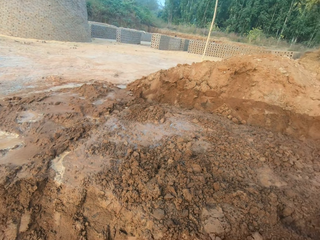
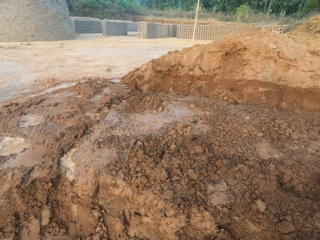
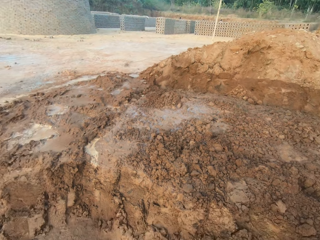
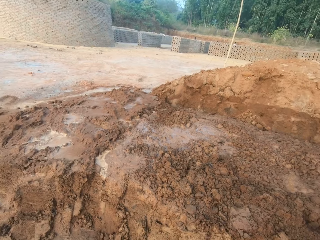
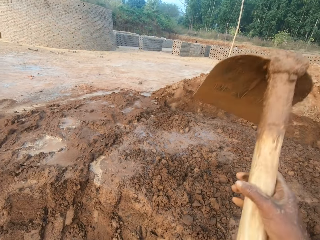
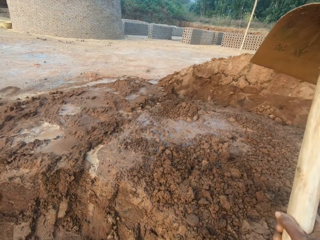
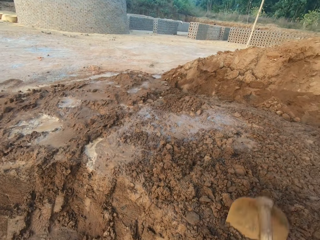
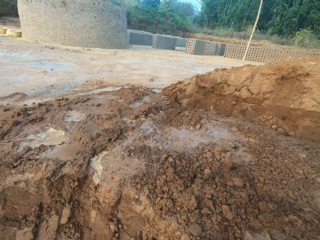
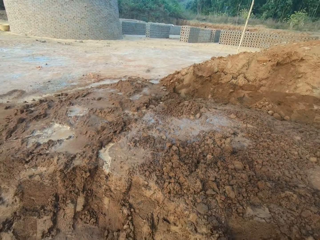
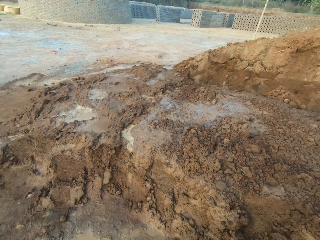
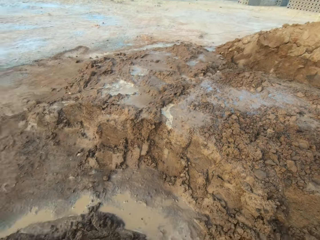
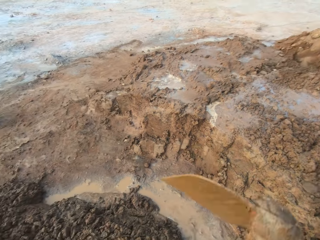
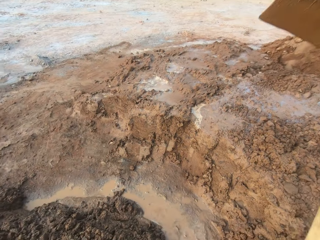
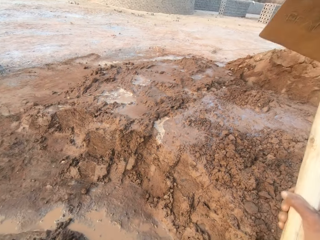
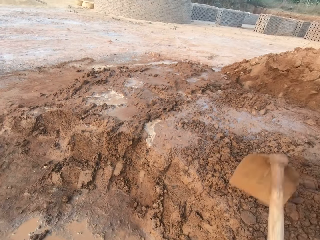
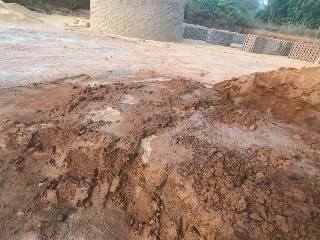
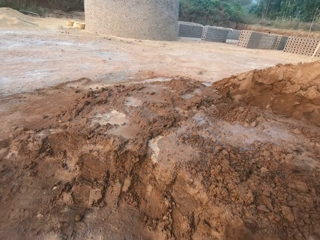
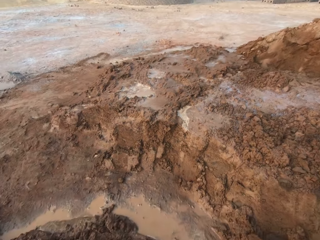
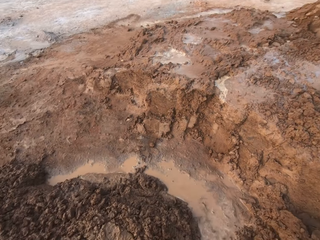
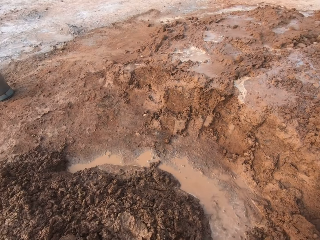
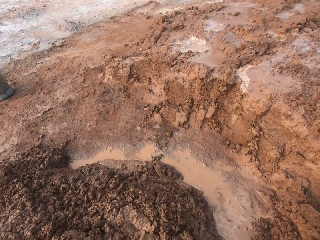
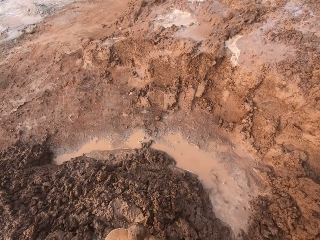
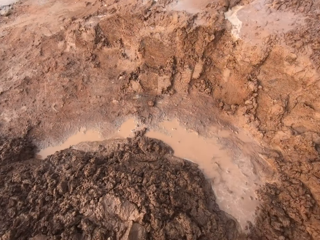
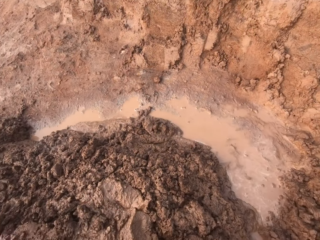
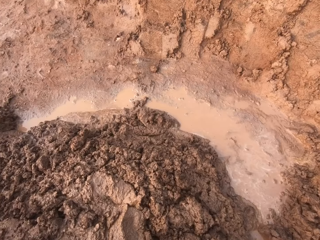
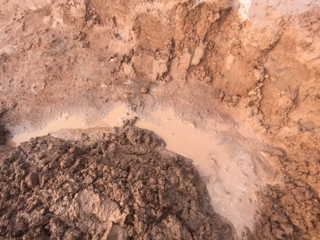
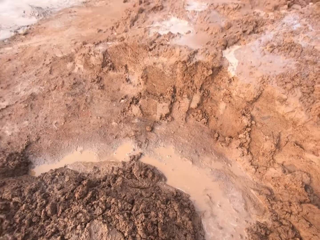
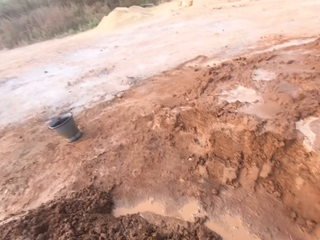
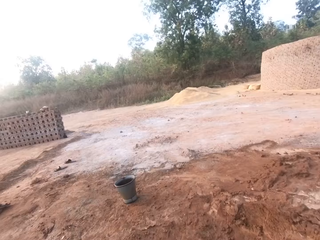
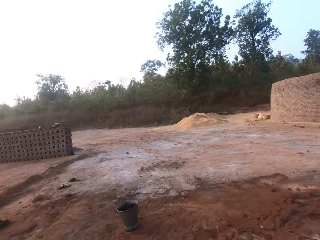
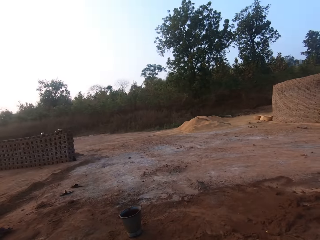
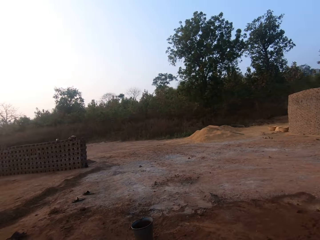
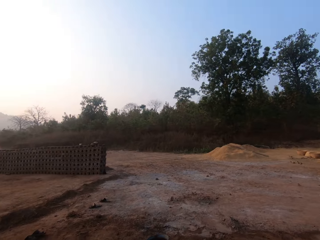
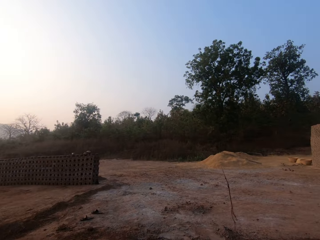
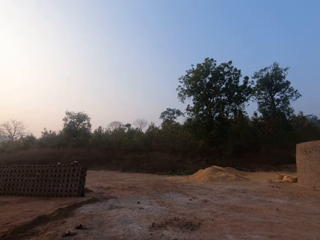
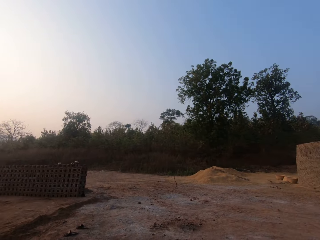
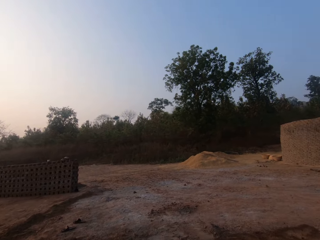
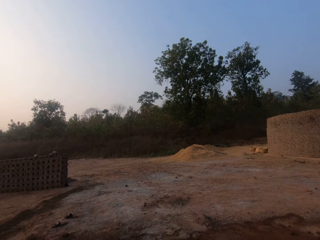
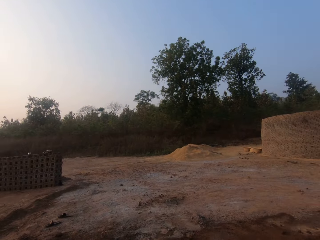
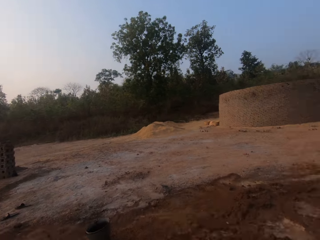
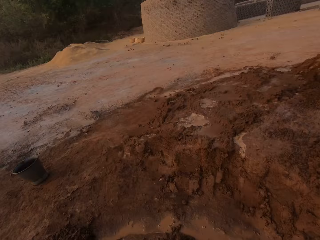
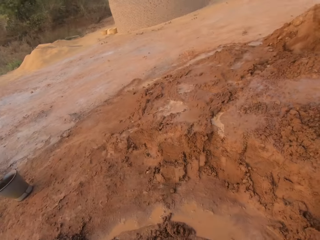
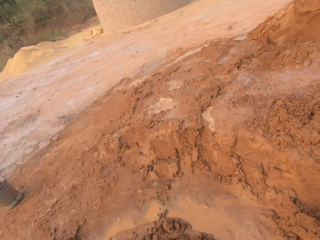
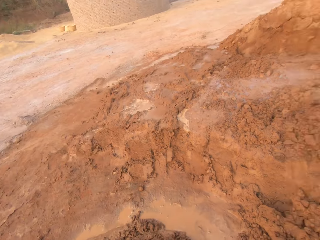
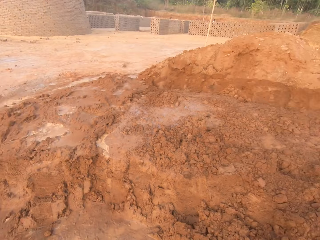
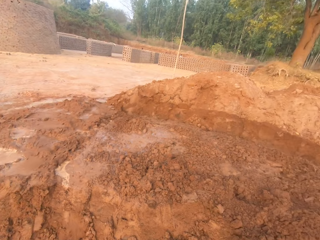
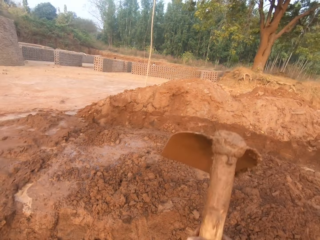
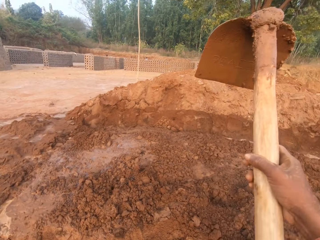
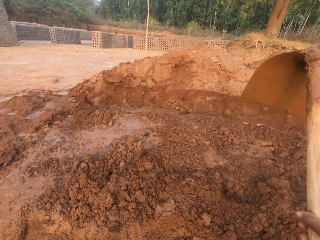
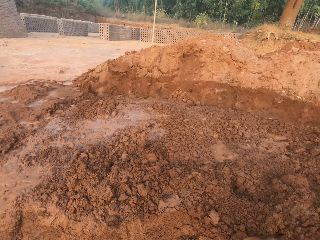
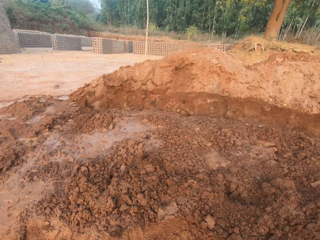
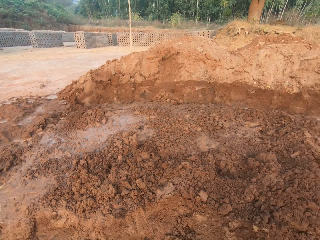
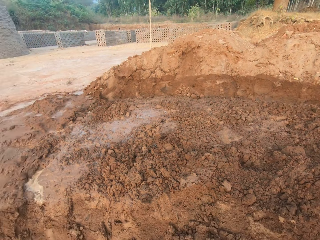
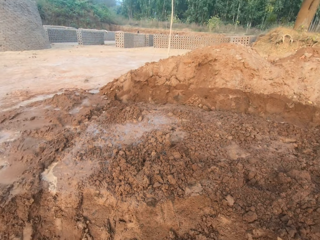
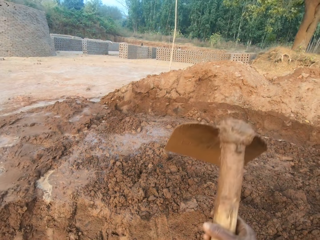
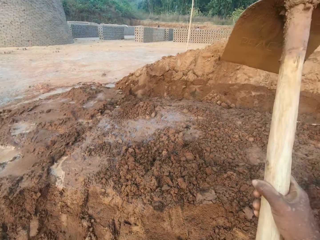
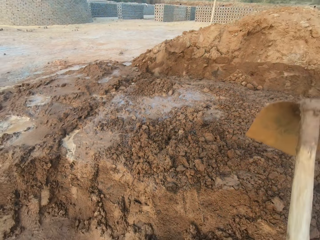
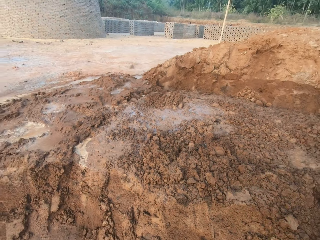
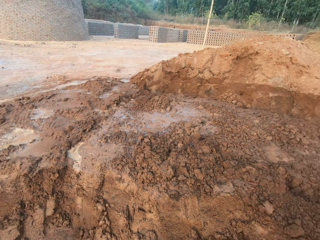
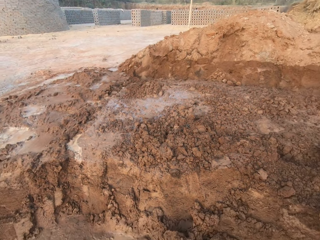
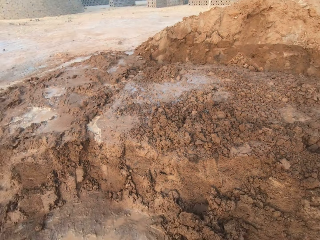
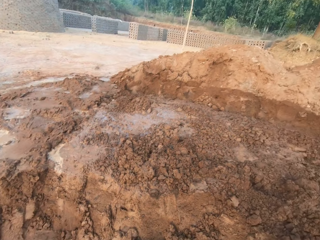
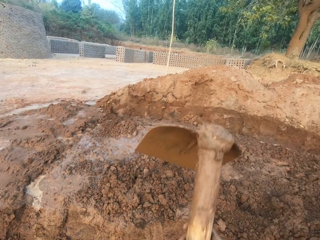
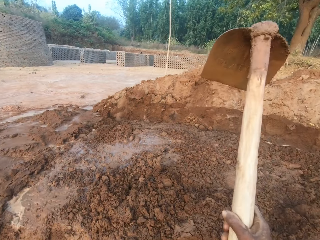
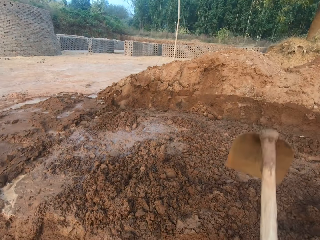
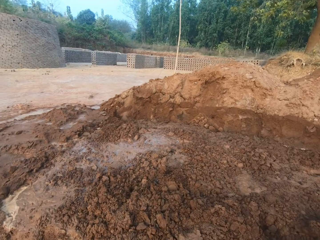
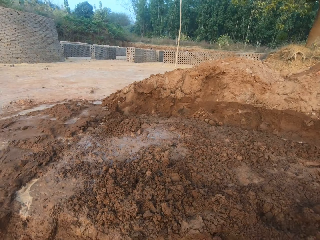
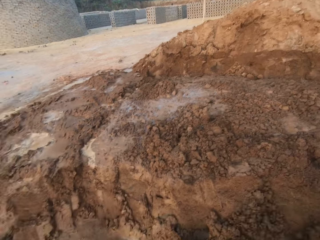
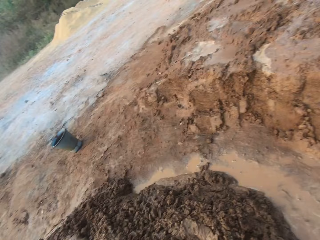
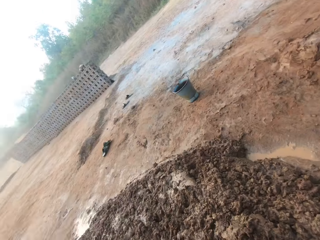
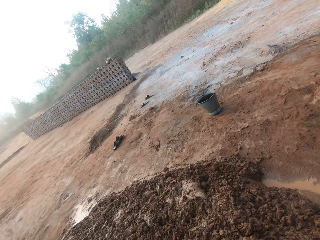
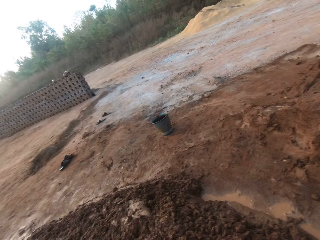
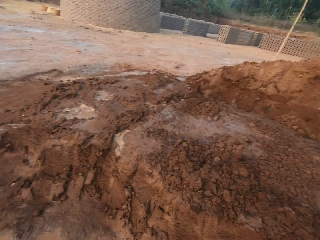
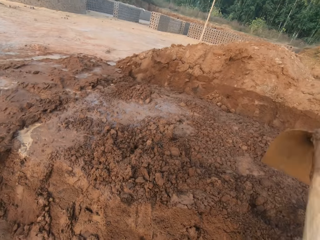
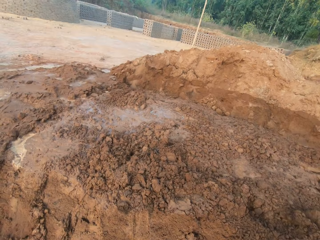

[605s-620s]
The camera wearer digs the ground with a hoe in both hands.

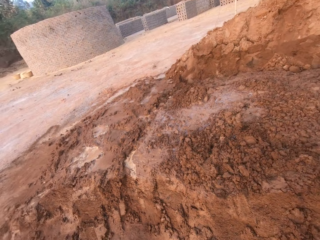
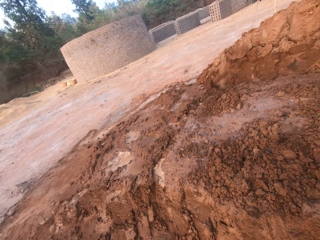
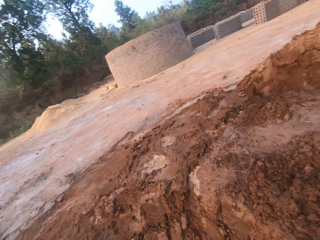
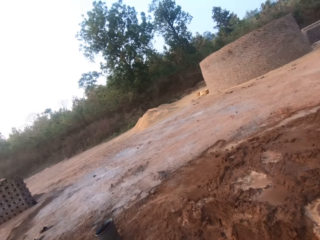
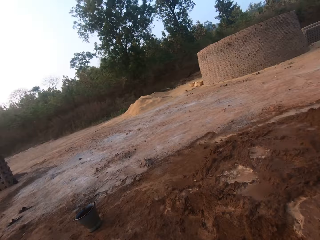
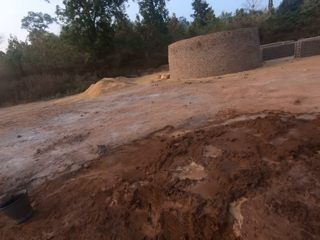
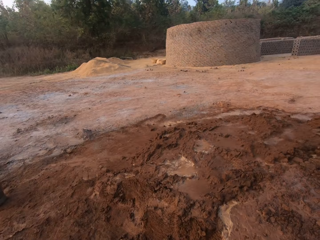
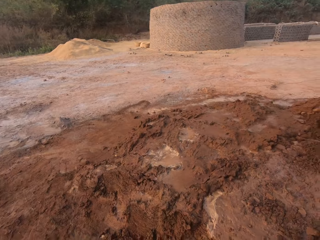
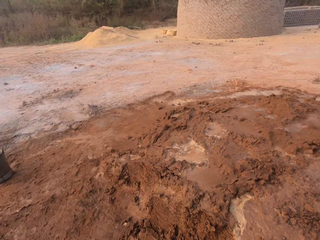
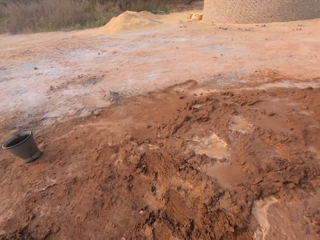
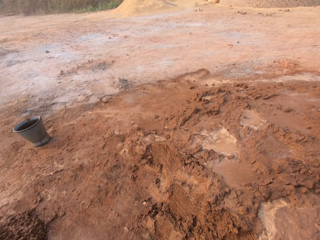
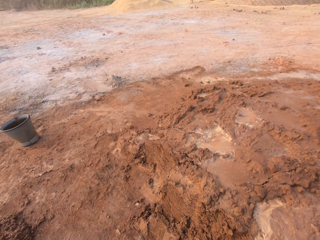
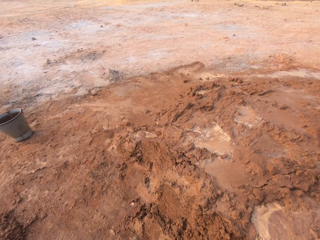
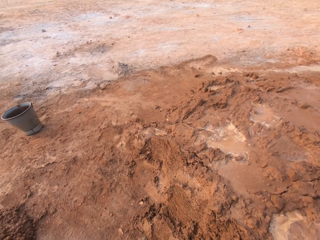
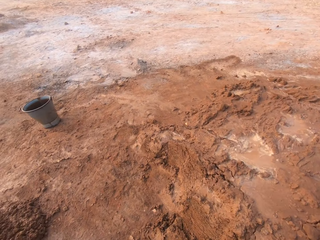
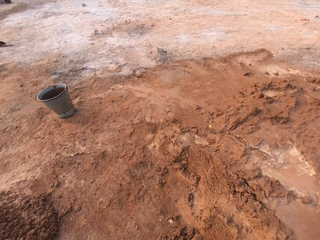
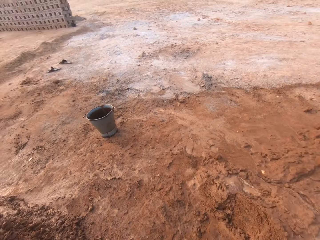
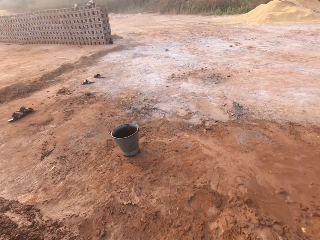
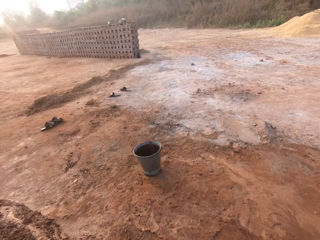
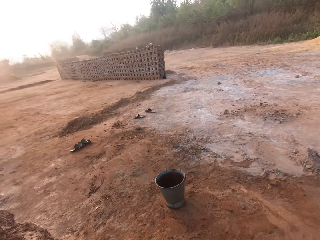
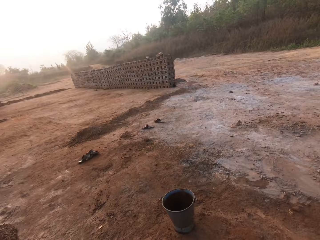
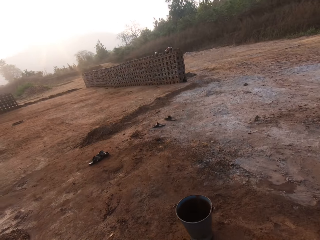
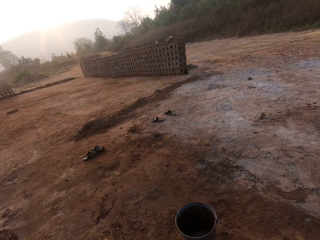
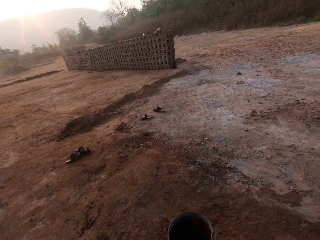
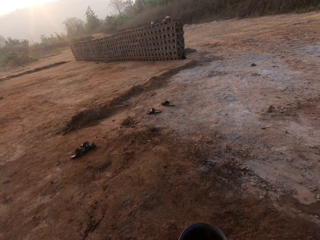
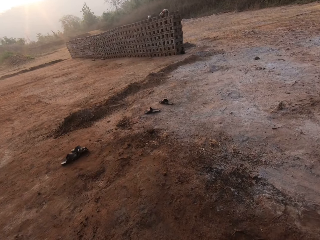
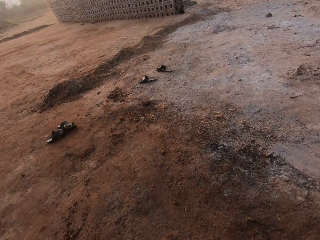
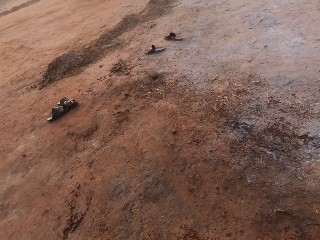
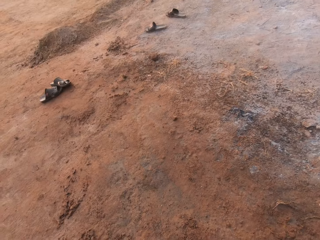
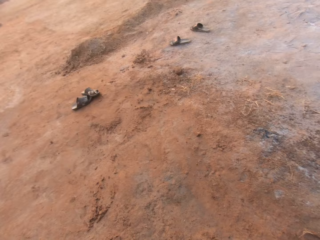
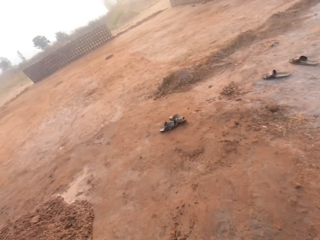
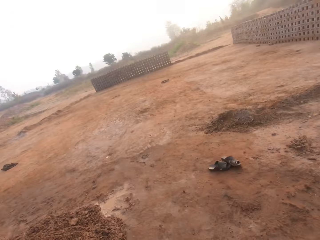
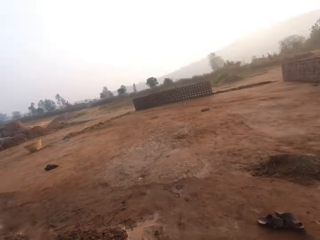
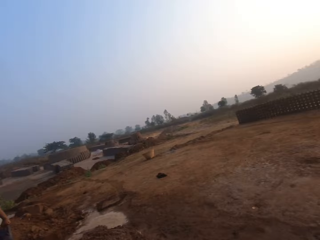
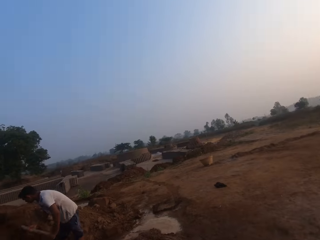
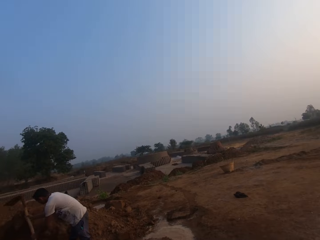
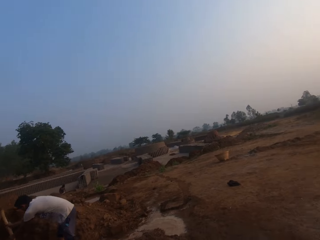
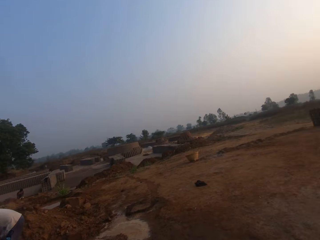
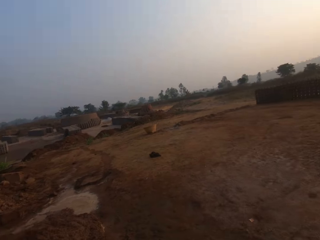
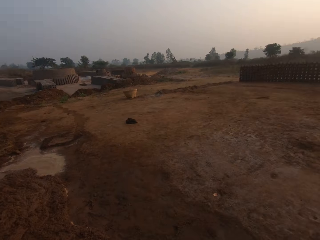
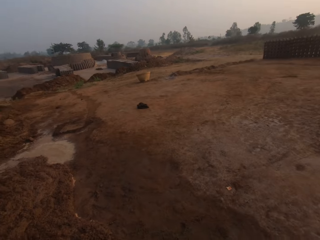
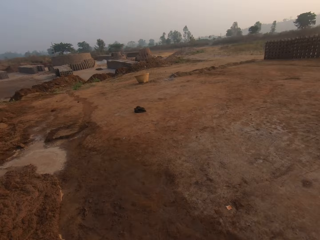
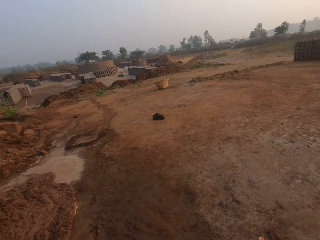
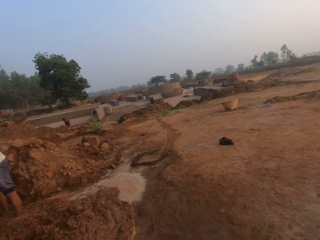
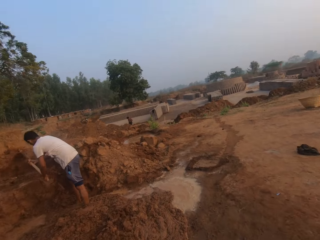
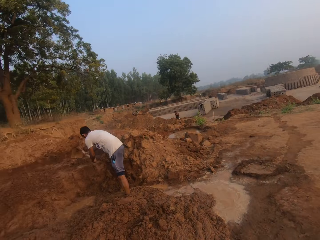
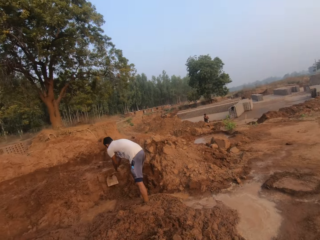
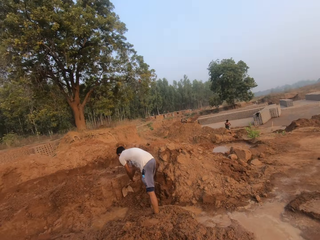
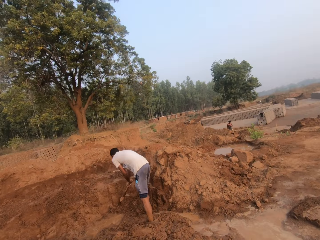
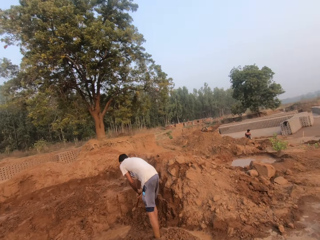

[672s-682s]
The camera wearer walks on the field. He picks a bucket from the ground with his right hand. The man digs the ground with the hoe or jembe in both hands.
